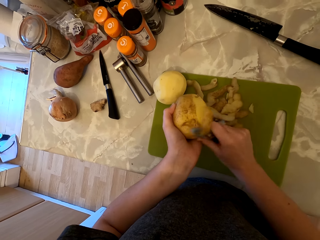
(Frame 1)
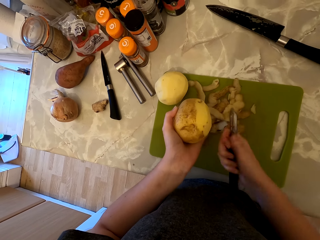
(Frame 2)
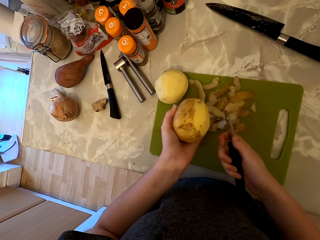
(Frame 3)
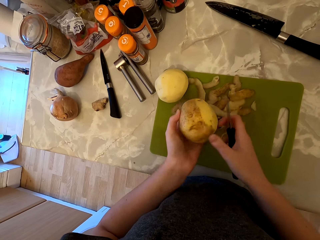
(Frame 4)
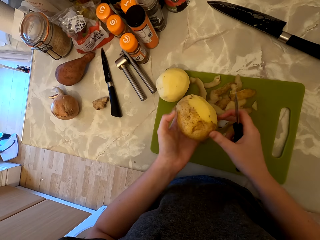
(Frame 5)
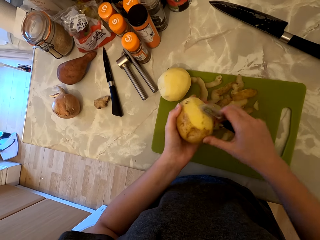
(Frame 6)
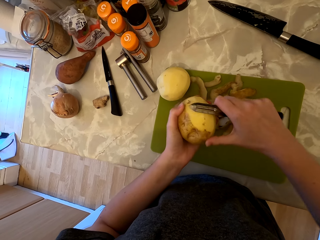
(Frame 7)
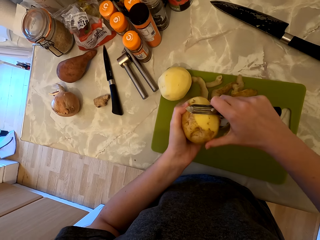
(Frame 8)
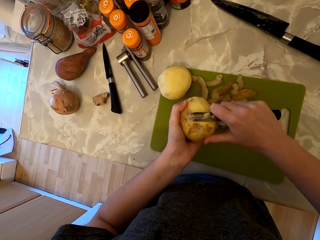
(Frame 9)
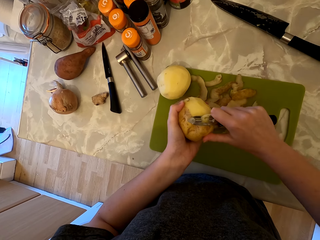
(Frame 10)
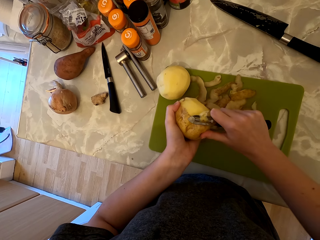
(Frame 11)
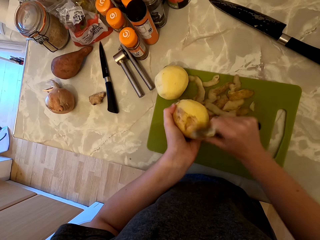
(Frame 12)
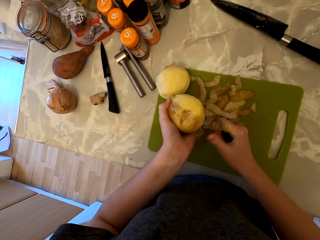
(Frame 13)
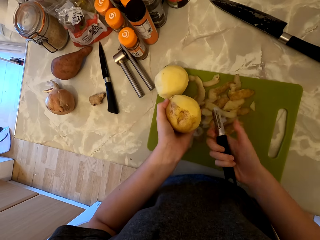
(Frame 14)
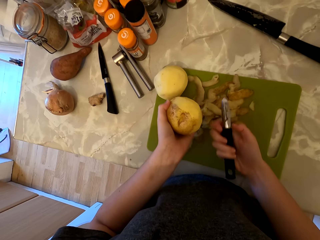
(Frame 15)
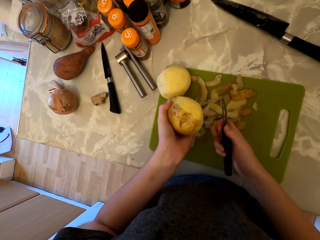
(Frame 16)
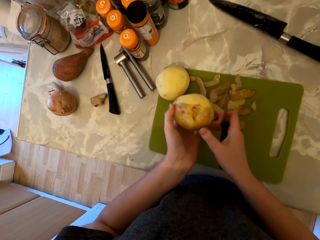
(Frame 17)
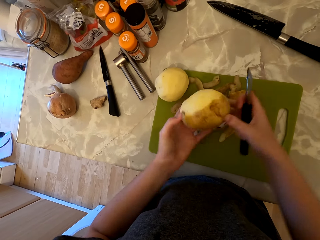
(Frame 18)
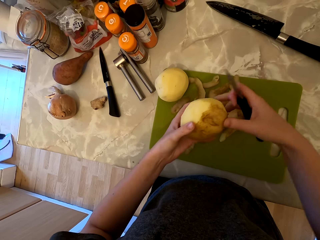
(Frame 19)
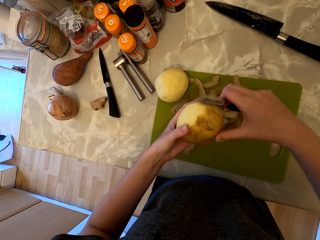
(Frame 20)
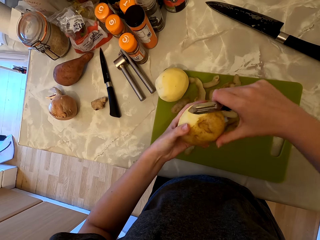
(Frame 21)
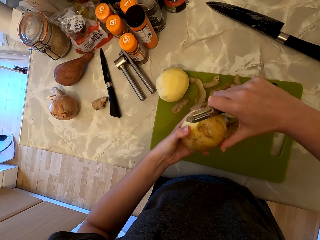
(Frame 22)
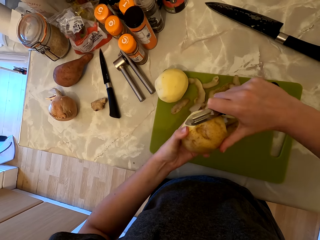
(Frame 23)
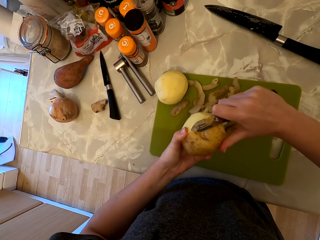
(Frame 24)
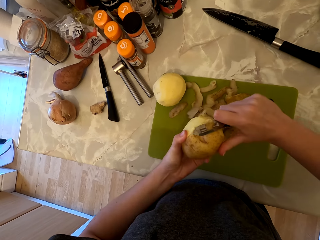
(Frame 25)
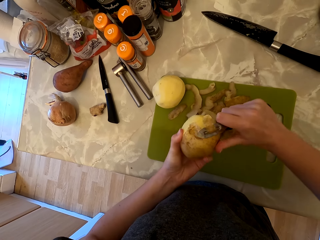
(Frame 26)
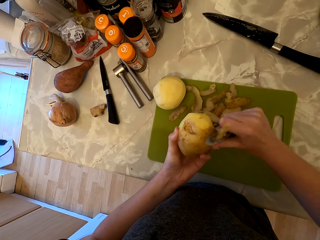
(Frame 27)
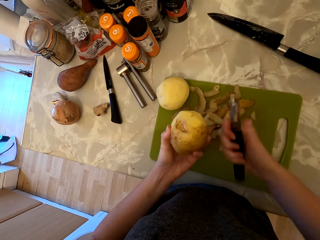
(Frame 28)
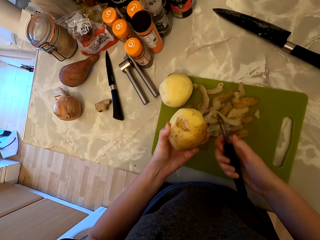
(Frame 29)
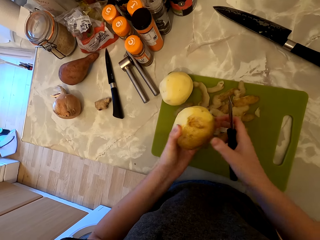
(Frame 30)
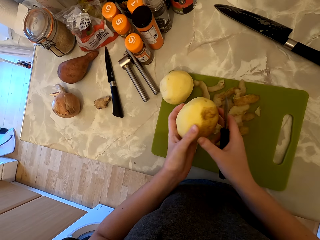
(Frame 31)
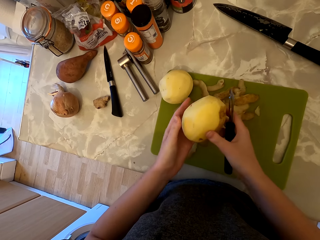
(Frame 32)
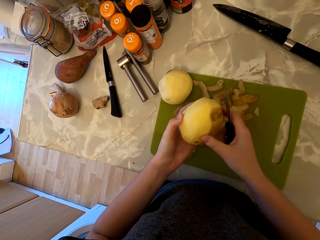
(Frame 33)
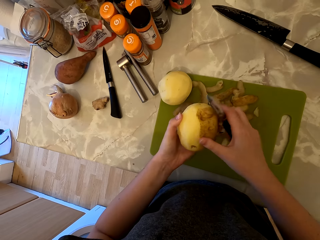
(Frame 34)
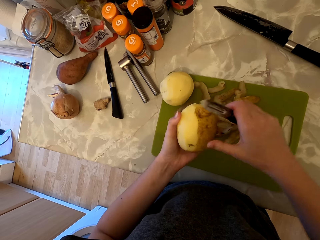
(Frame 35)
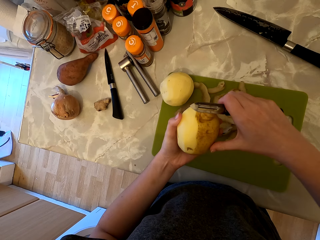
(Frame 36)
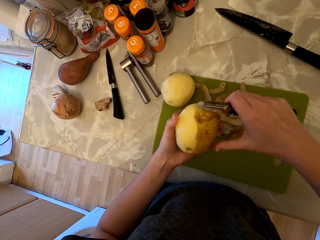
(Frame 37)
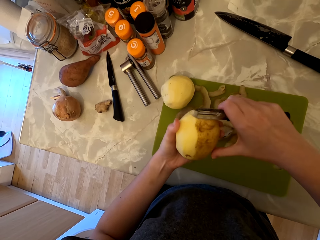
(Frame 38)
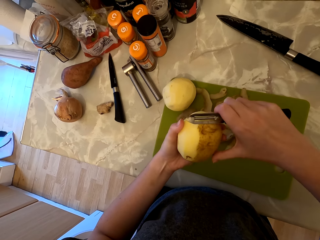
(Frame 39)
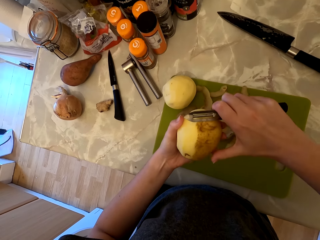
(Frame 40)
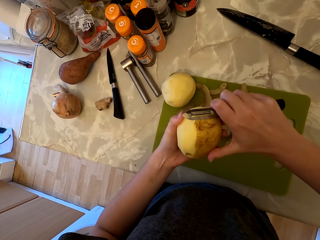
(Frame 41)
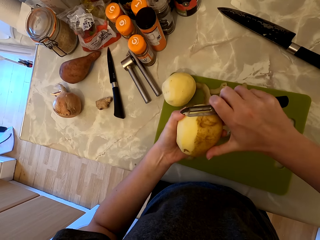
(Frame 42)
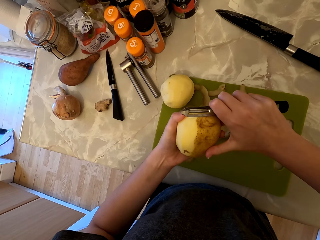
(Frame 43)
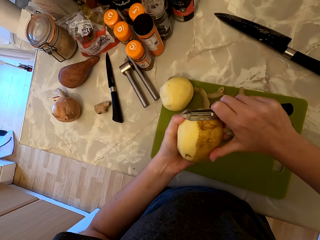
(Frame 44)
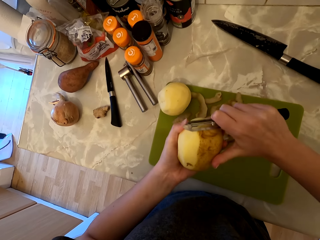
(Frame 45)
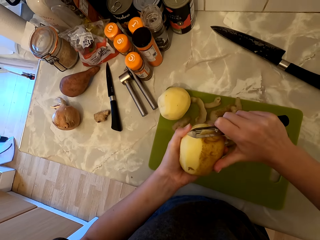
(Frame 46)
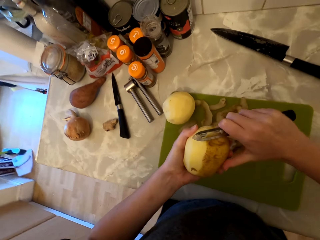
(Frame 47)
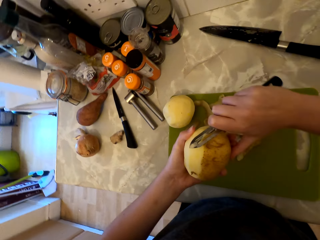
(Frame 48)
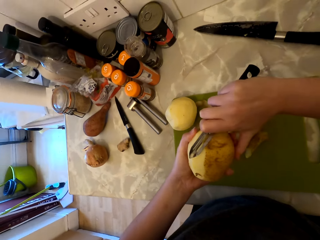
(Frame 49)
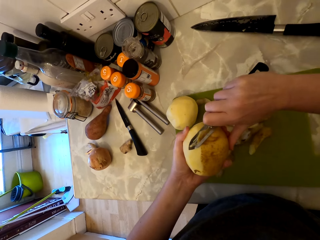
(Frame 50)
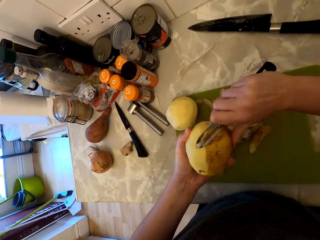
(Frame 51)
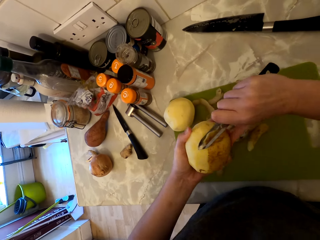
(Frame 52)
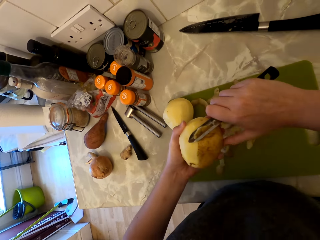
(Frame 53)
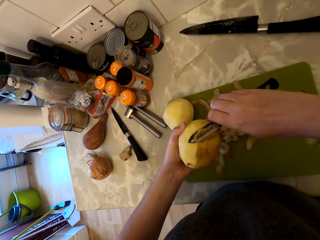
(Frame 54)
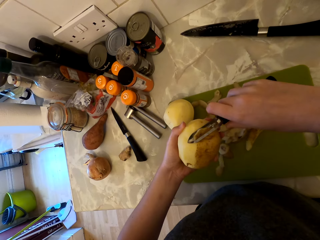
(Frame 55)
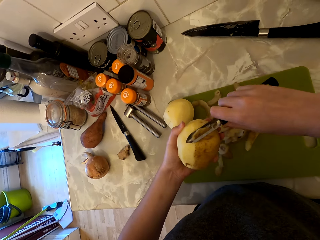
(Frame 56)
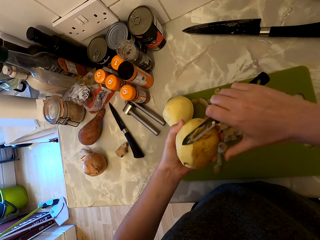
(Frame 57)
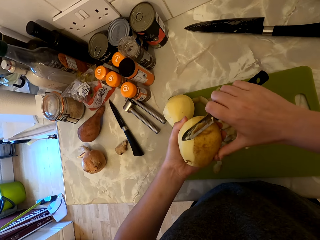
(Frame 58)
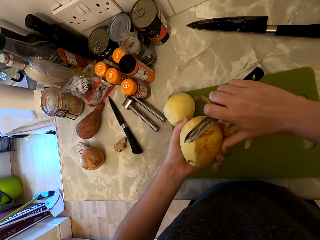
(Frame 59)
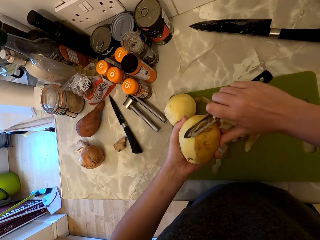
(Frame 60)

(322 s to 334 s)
The camera wearer turns the potato. They peel the potato with the peeler. They turn the potato. They peel the potato with the peeler.

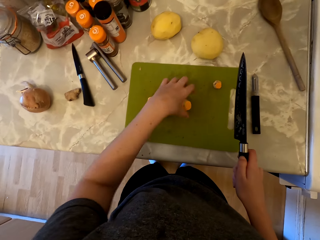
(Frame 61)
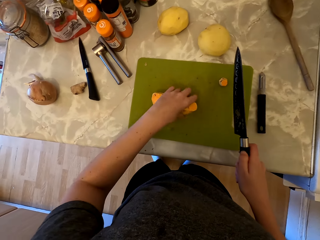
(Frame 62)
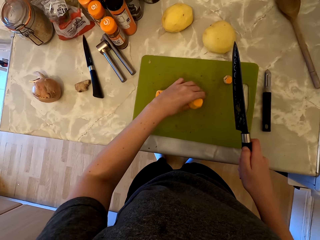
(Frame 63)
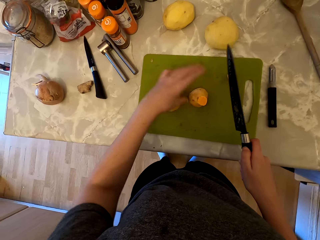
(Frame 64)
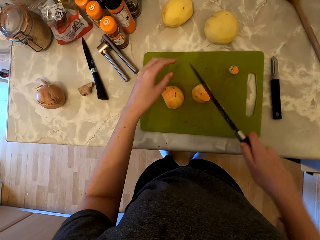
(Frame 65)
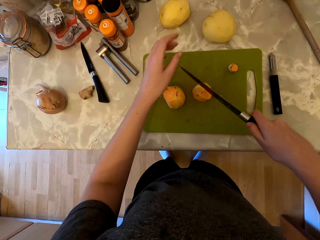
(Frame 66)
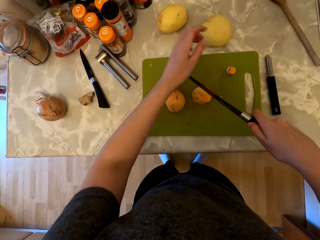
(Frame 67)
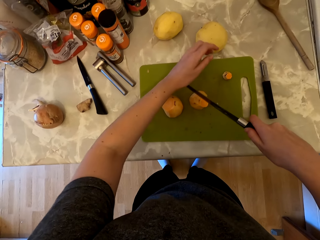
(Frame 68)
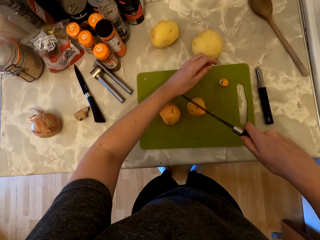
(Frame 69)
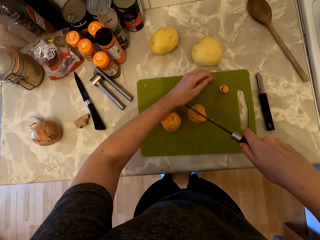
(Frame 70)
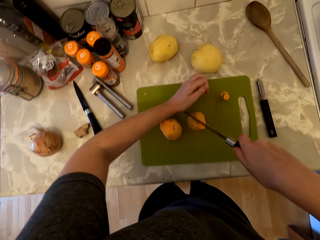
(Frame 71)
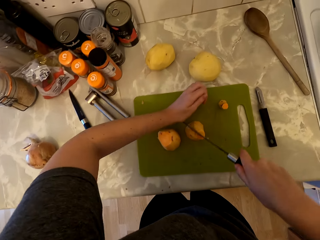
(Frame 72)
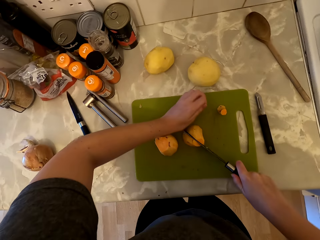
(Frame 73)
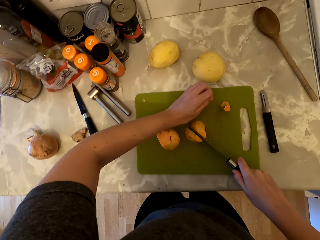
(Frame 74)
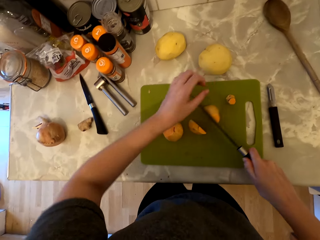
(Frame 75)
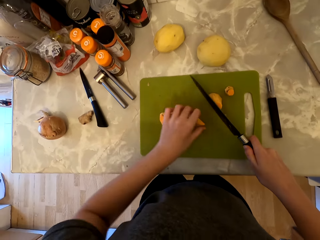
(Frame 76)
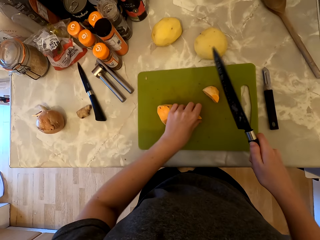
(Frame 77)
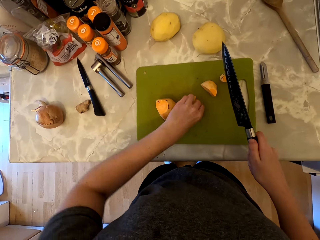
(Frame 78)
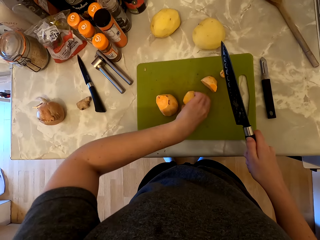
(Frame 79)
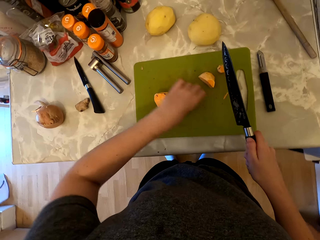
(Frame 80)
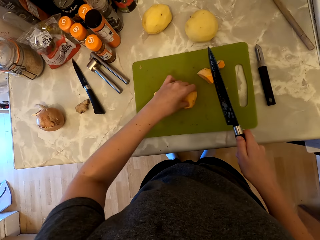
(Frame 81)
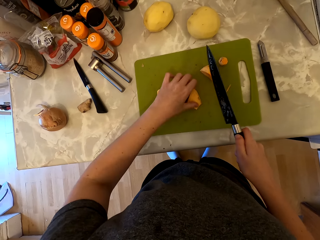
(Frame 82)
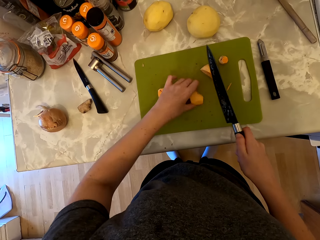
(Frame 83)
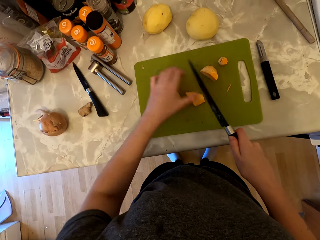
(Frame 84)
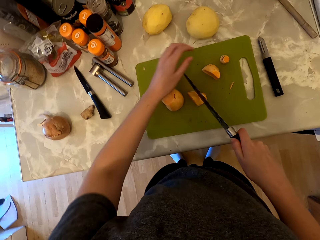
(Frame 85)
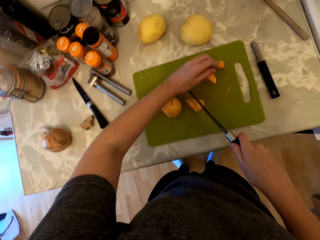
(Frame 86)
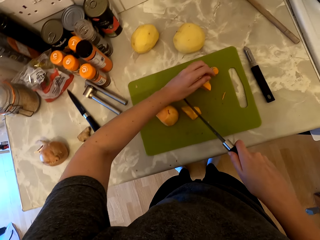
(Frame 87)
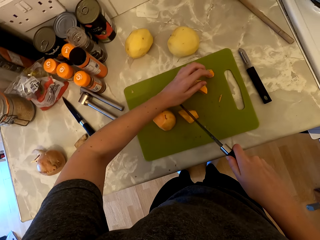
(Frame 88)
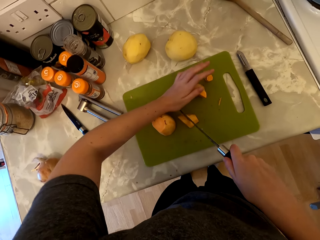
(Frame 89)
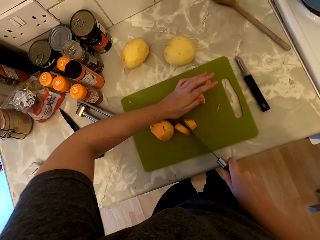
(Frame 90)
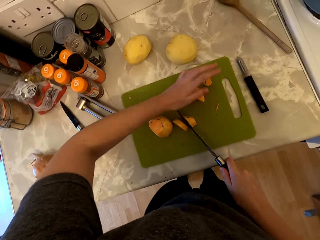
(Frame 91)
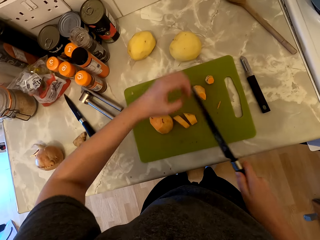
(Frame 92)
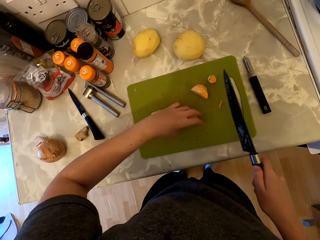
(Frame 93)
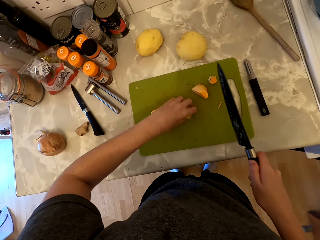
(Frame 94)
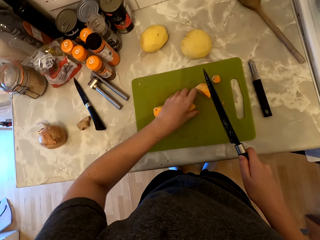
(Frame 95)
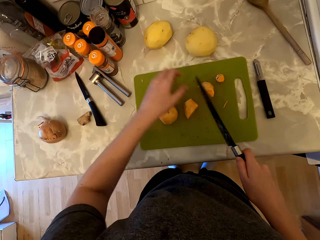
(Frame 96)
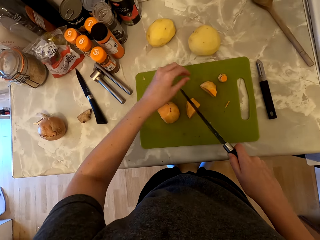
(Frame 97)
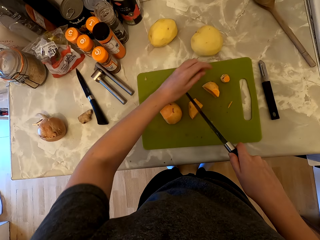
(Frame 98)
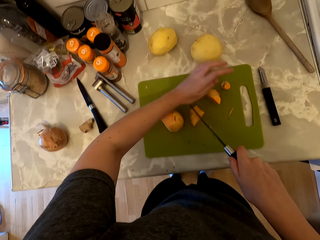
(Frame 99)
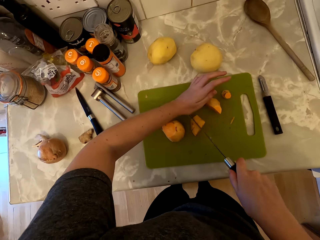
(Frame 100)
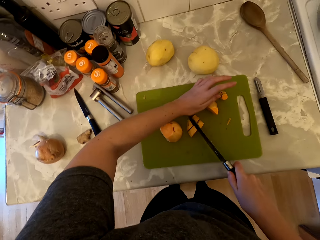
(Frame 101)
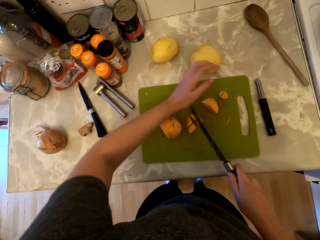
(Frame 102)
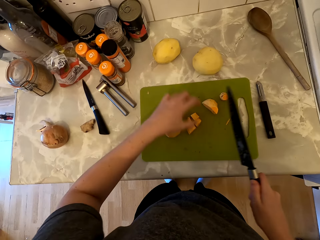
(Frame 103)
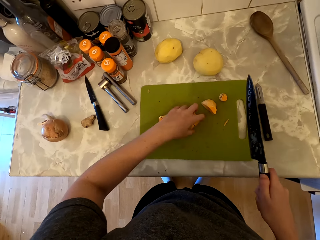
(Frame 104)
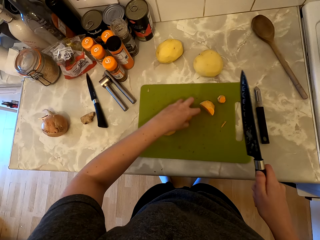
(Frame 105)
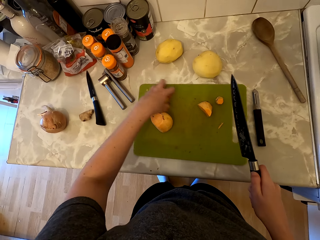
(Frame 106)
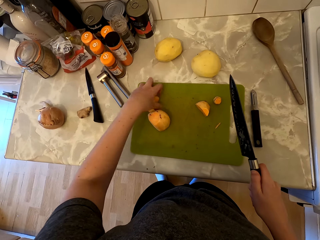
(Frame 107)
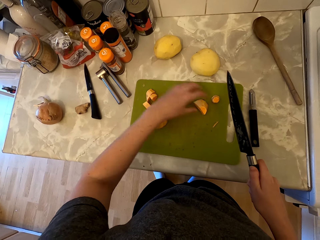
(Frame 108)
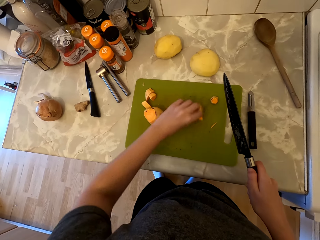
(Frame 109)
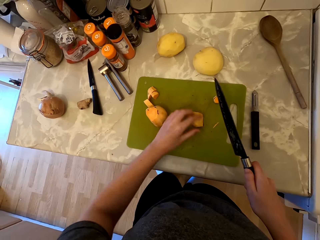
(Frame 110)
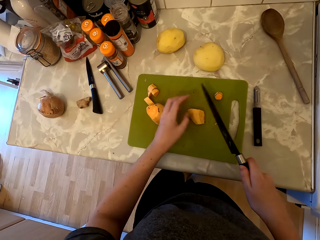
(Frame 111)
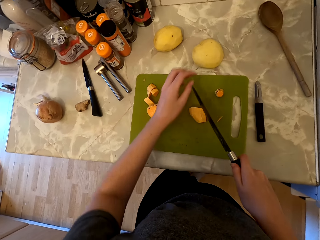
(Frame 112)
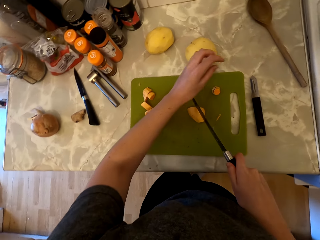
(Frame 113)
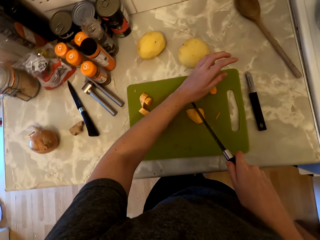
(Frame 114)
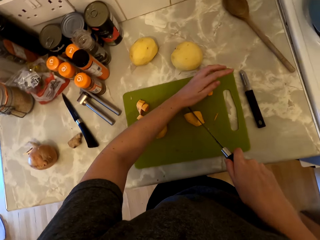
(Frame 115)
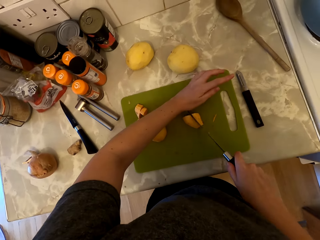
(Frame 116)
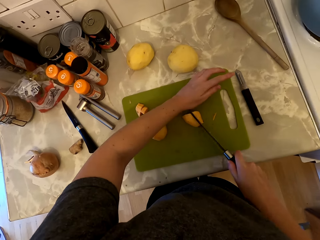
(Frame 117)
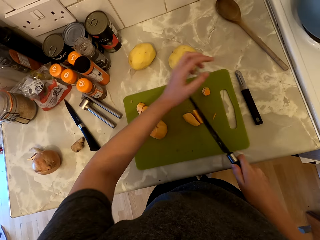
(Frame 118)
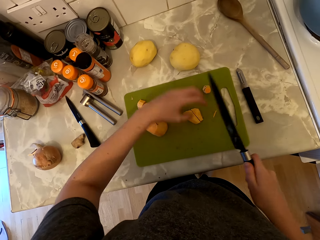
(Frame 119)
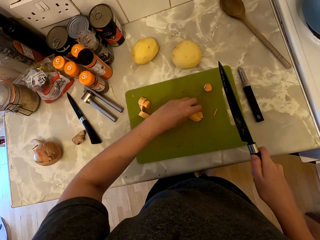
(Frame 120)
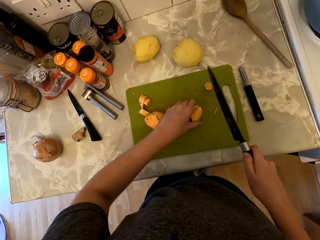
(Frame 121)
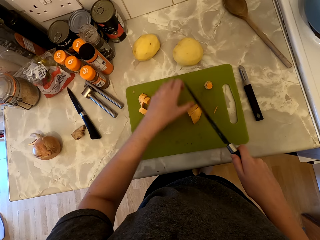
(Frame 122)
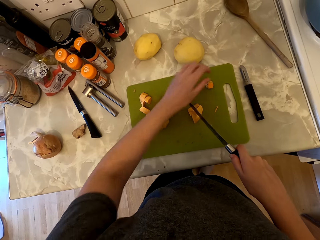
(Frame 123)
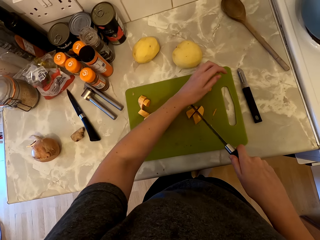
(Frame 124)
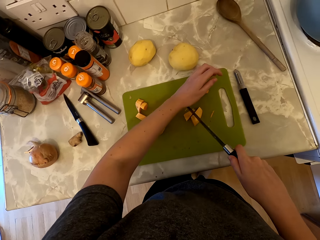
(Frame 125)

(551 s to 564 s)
The camera wearer places the piece of the sweet potato on the chopping board. They pick up the half piece of the sweet potato. They cut the sweet potato into two with the knife. They hold the knife with both hands. They cut the sweet potato into pieces. They hold the knife with both hands. They cut the sweet potato into pieces. They set aside the pieces of sweet potato. They pick up the half piece of the sweet potato. They hold the knife with both hands. They cut the sweet potato into pieces. They hold the knife with both hands.
